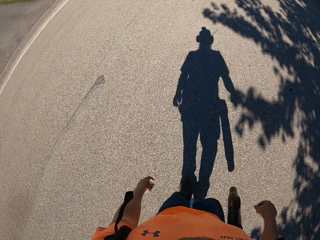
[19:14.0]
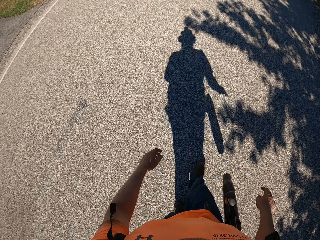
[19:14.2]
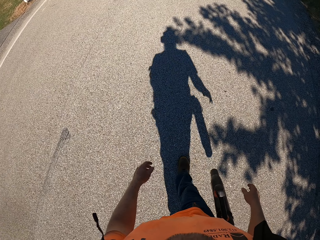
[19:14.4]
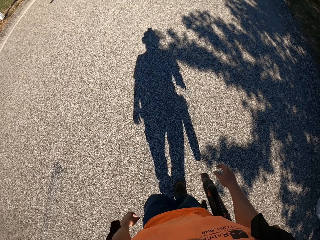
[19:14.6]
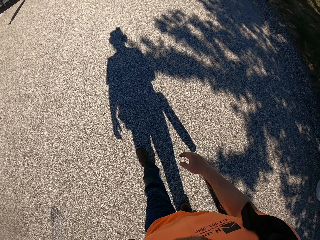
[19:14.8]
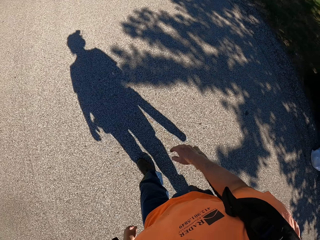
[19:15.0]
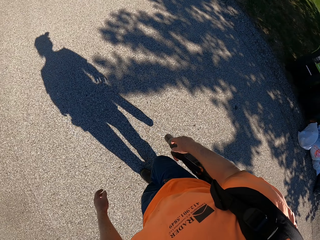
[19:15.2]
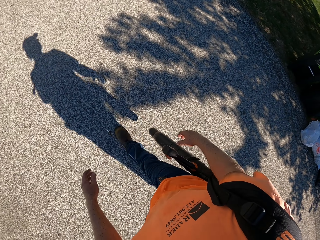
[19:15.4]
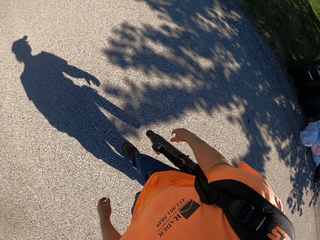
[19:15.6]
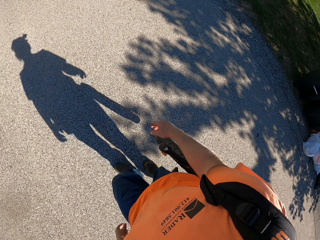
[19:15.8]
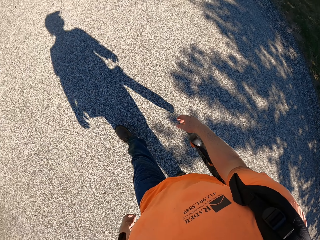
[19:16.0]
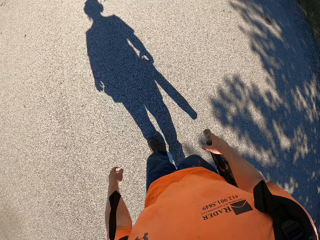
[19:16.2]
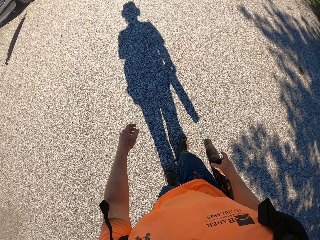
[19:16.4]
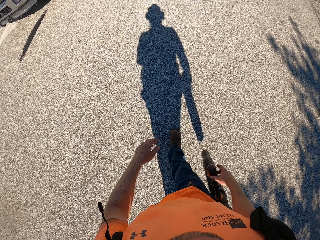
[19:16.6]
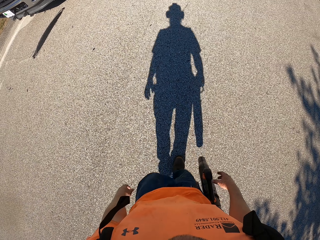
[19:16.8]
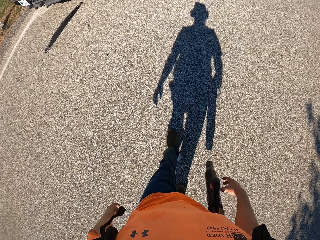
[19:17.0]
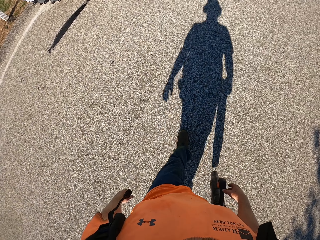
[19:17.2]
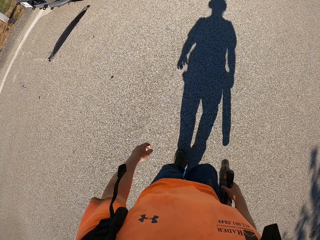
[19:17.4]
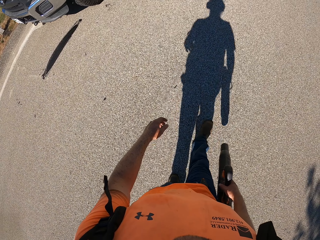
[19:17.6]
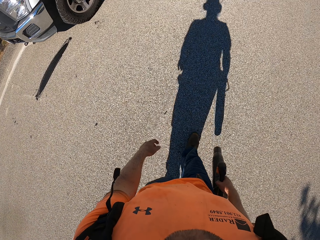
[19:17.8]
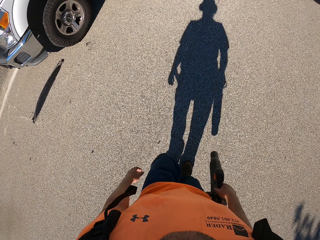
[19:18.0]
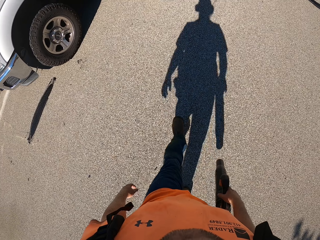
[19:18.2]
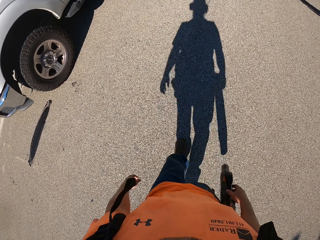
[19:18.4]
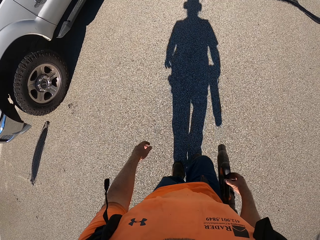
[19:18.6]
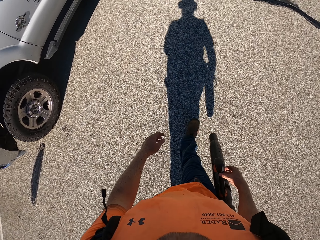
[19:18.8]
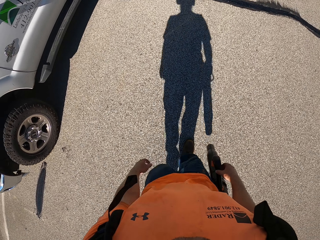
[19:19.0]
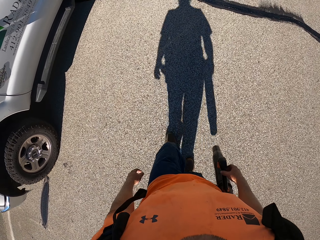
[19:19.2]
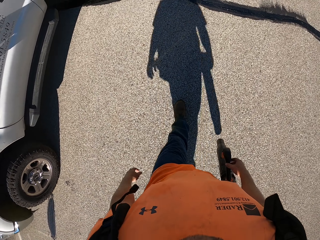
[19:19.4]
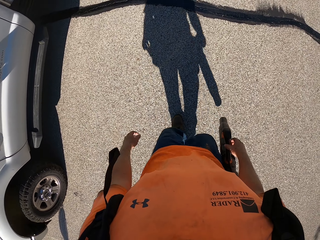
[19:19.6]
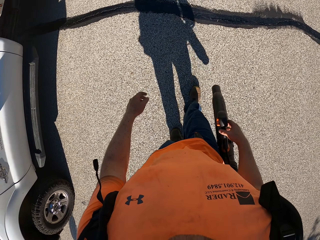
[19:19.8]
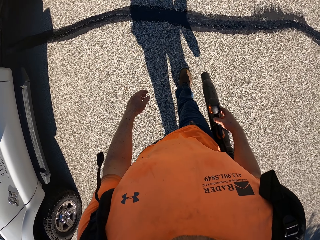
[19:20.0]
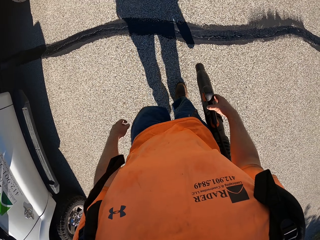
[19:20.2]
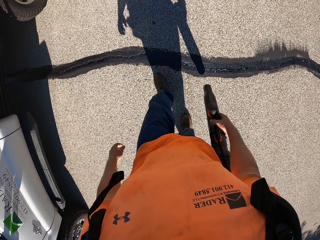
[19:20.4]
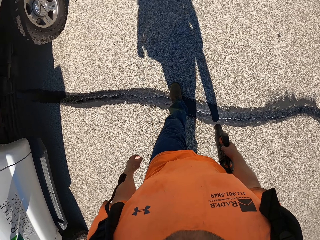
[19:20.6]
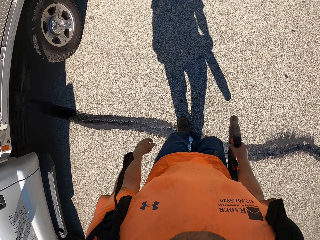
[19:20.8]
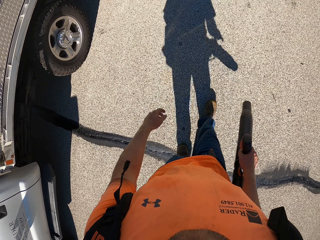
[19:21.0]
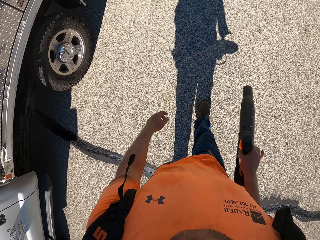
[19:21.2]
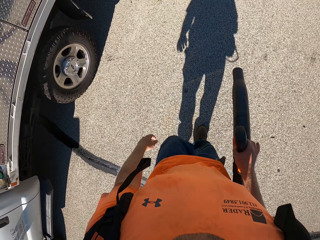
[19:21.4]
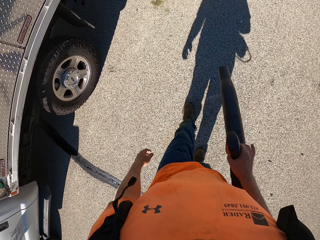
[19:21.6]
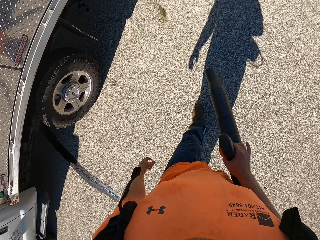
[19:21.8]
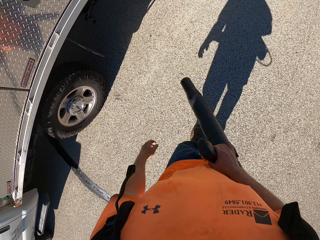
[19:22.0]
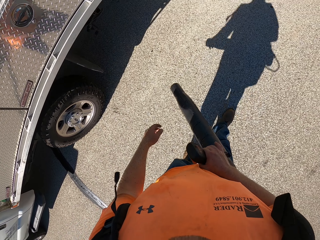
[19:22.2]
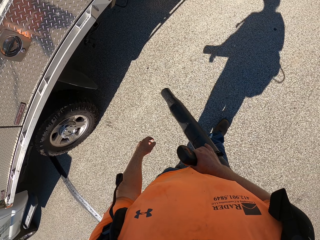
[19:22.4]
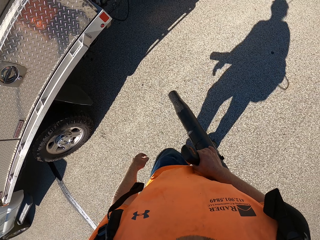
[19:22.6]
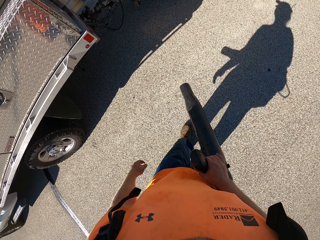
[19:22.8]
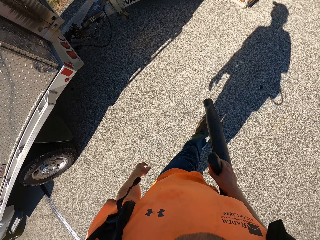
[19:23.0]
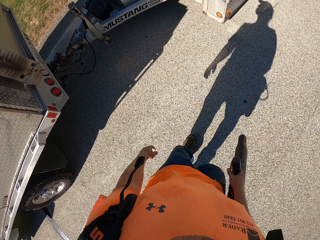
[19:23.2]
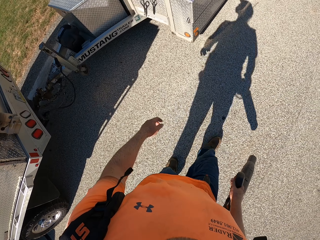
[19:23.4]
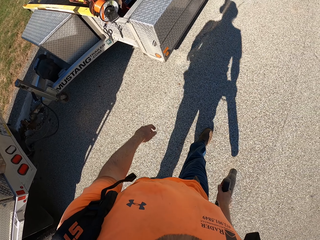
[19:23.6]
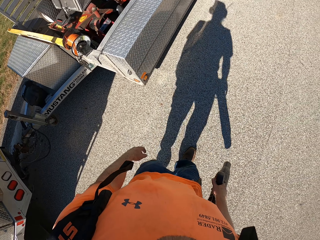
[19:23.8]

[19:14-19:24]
The camera wearer stops to hold the blower. He holds the leaf blower with his right hand. He cleans the yard with the leaf blower in his right hand.

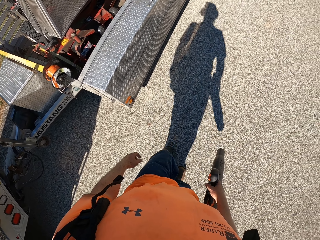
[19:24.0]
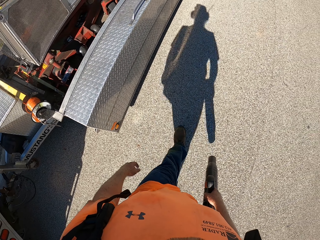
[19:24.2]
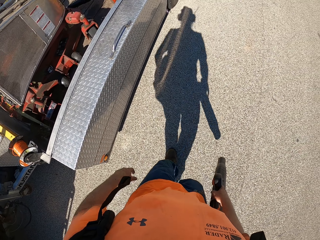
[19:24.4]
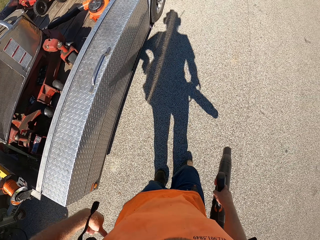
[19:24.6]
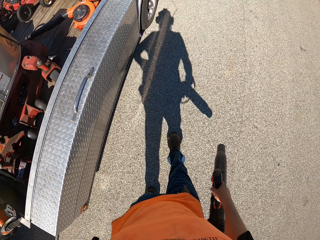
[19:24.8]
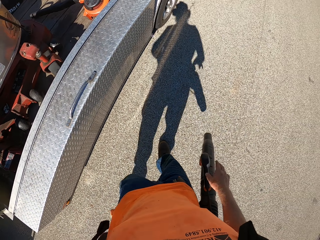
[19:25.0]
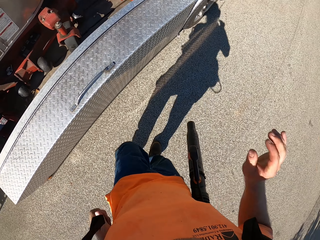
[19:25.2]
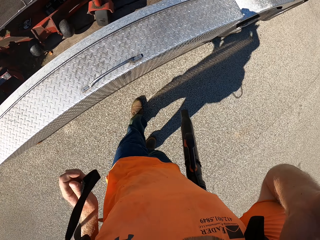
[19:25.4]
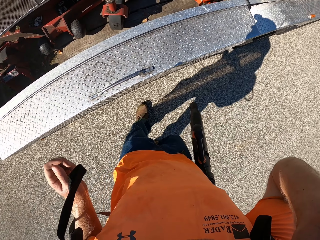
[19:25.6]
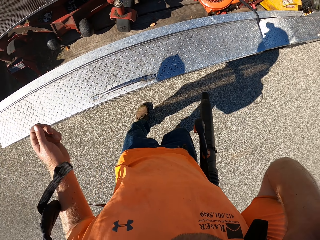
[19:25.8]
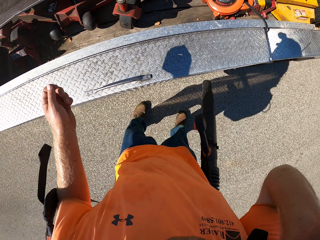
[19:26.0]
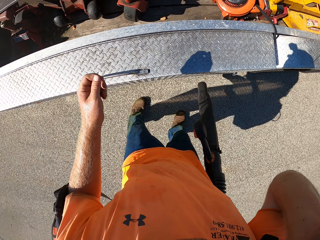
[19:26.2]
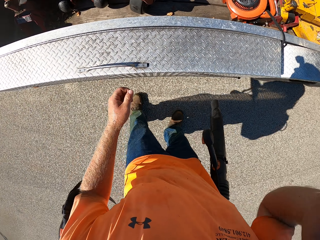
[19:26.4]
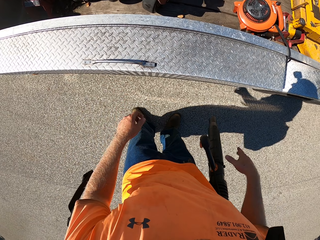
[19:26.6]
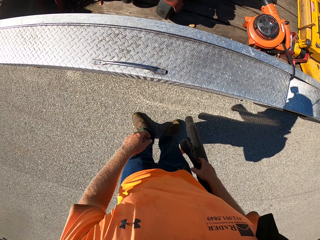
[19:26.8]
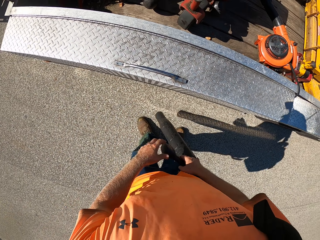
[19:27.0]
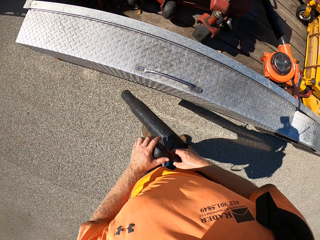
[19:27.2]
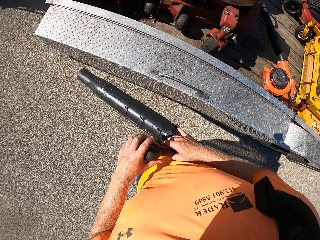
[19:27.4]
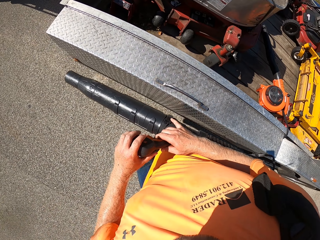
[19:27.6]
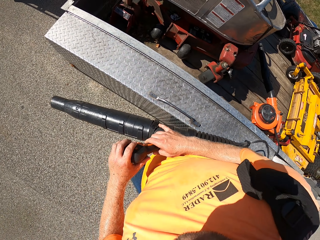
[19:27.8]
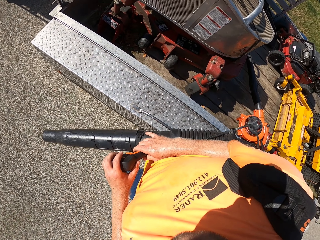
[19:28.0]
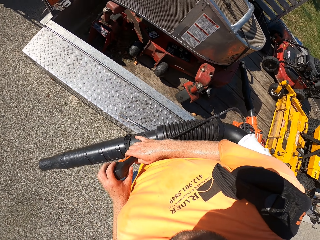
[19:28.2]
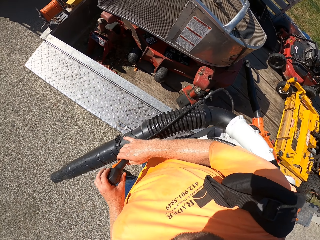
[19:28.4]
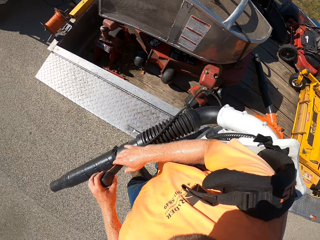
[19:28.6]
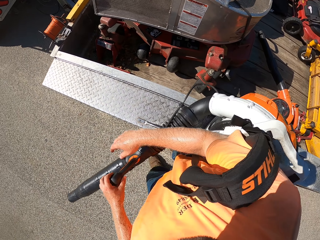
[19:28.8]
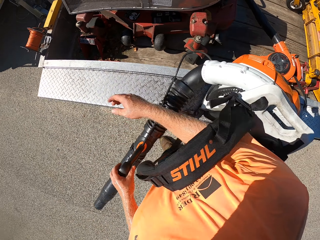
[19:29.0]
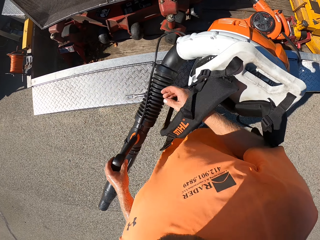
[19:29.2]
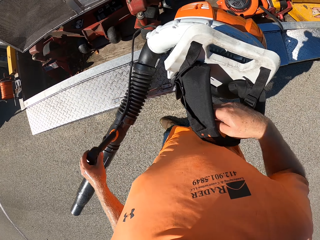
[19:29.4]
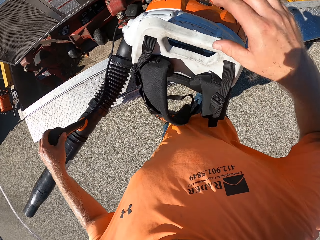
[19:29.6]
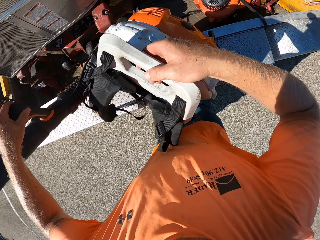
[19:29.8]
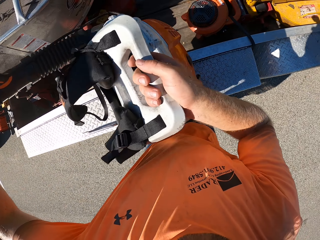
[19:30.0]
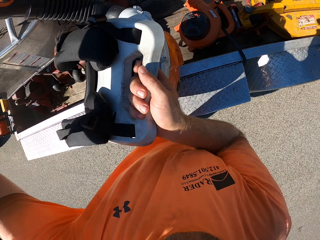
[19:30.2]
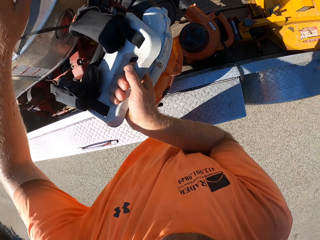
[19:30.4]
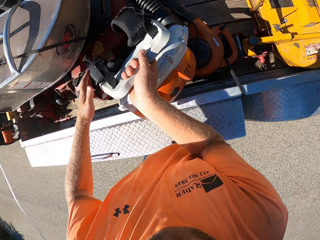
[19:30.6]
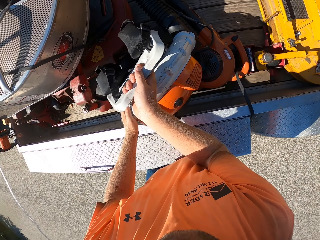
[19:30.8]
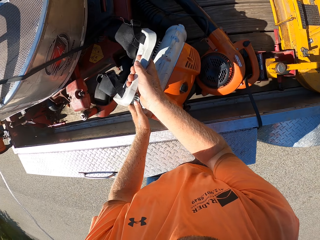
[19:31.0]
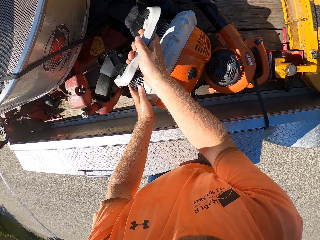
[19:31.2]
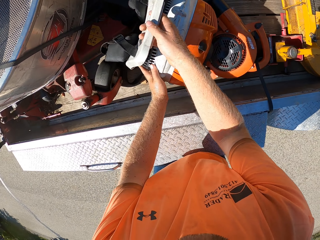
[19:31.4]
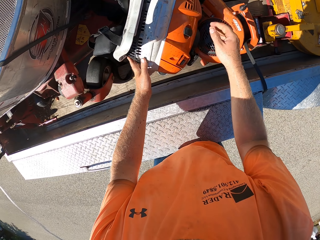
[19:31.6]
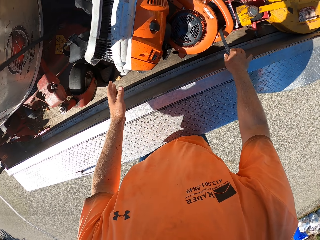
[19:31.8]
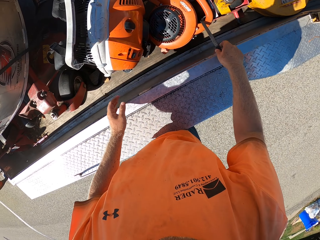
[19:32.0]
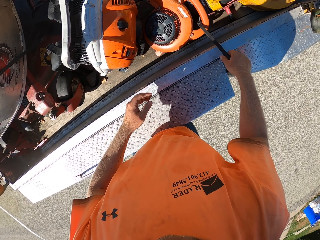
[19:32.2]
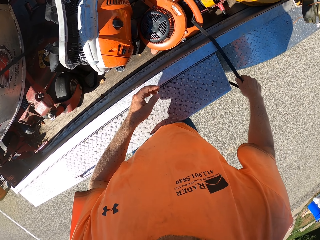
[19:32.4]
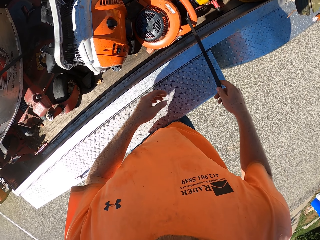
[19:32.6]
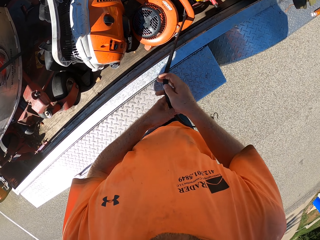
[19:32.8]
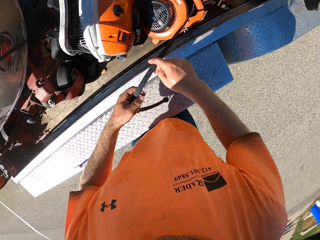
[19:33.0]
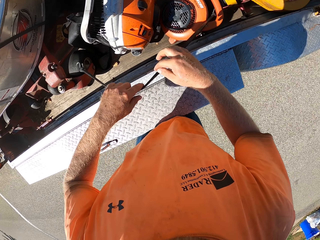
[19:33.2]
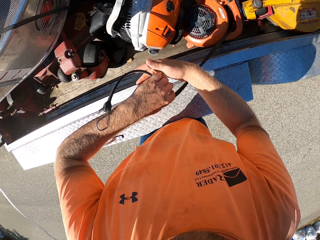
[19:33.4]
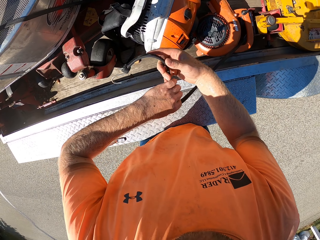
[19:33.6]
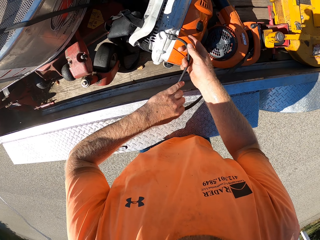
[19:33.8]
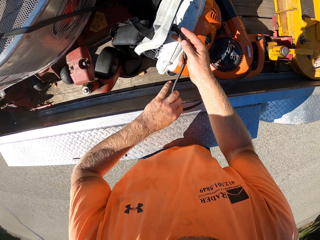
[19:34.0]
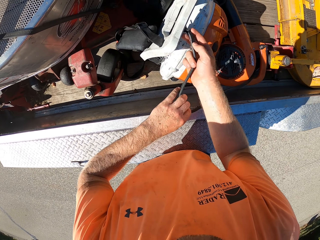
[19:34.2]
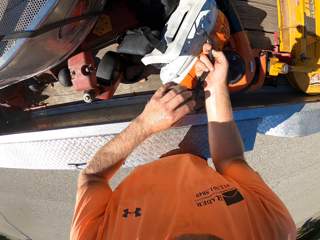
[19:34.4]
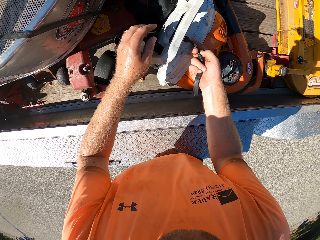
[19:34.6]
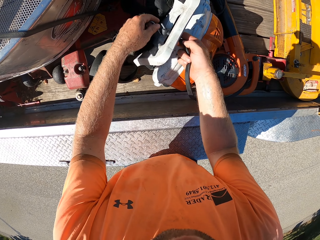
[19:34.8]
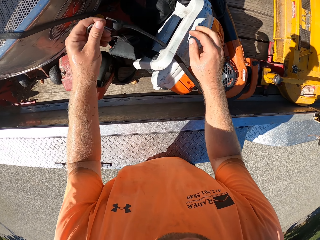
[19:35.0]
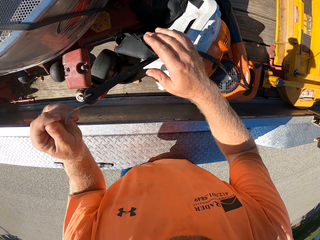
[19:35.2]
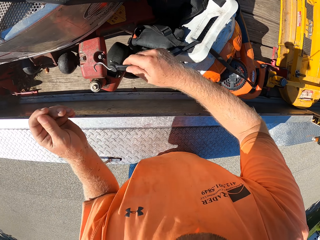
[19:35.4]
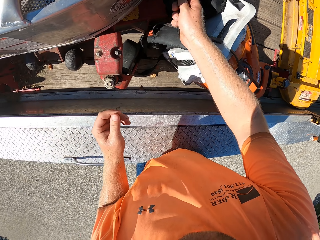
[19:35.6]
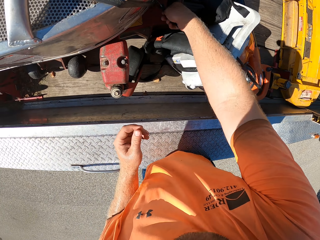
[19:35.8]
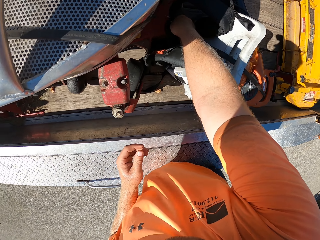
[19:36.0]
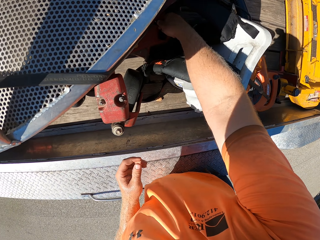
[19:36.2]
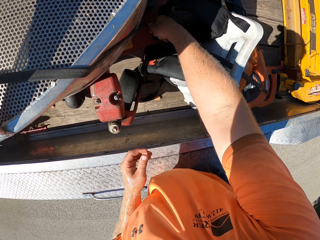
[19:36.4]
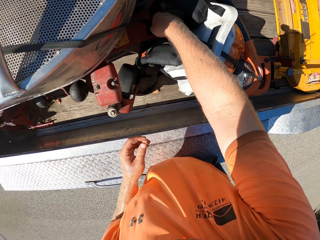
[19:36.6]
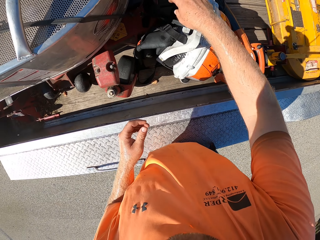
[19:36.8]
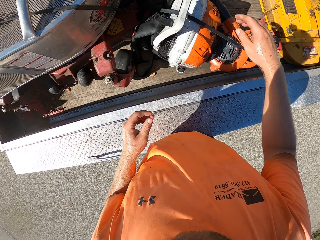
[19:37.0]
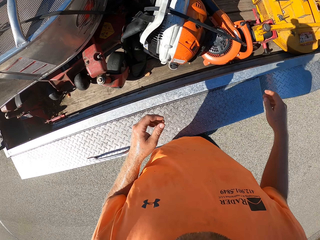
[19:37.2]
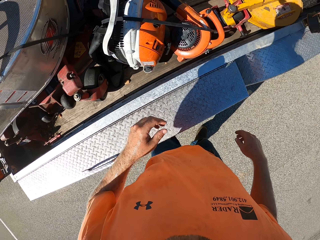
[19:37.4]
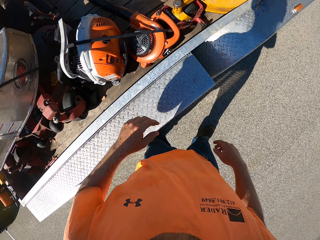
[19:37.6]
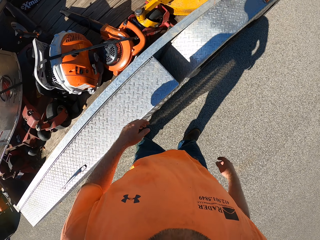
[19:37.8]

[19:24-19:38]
The camera wearer stops to hold the blower. He raises his hand and drops his hand. He carries the leaf blower with his right hand. He holds the leaf blower on his right hand with his left hand. He drops the leaf blower on a vehicle or truck with both hands. He holds a backpack of the leaf blower with his right hand. He drops the leaf blower in the vehicle with his right hand. He drags a flat bungee cord with his right hand. He picks up a hooker. He holds the flat bungee cord with his left hand. He passes it through the blower. He passes the flat bungee cord to his left hand with his right hand. He hooks it on the truck. He straps the leaf blower to the vehicle with the flat bungee cord with his right hand.
